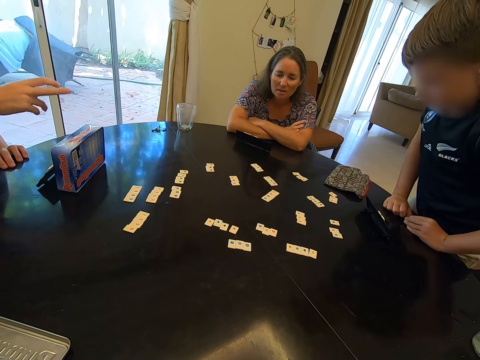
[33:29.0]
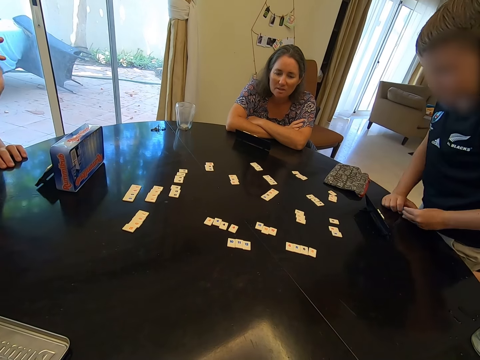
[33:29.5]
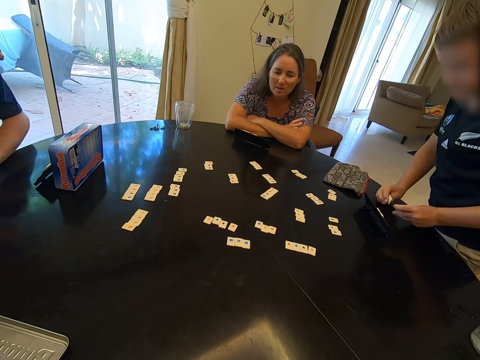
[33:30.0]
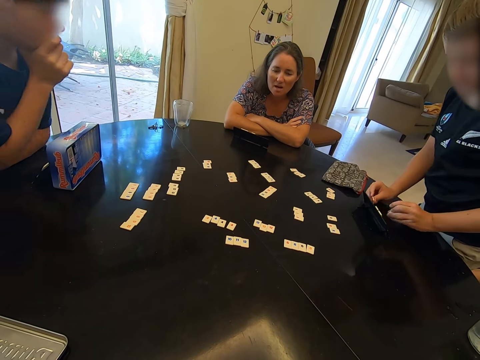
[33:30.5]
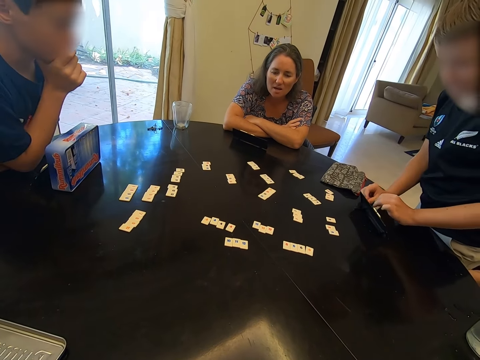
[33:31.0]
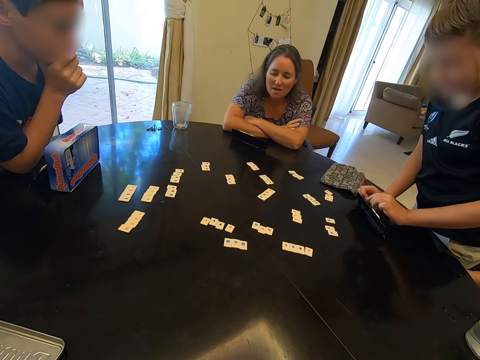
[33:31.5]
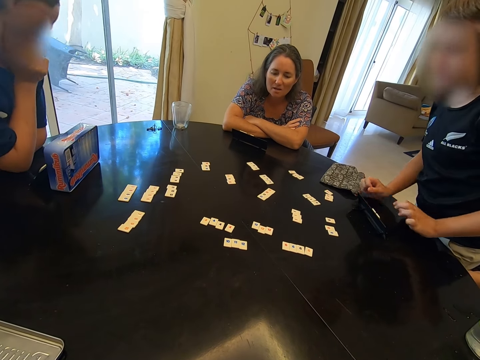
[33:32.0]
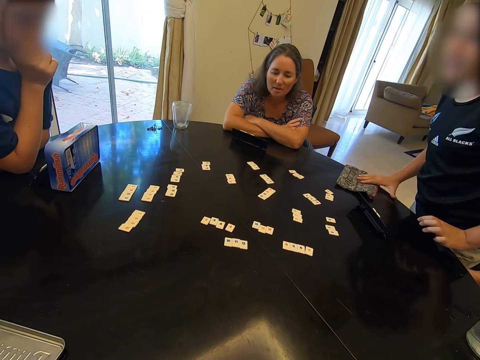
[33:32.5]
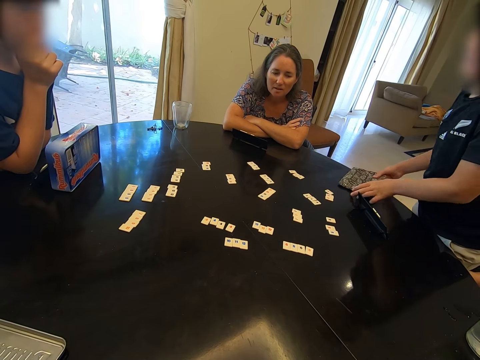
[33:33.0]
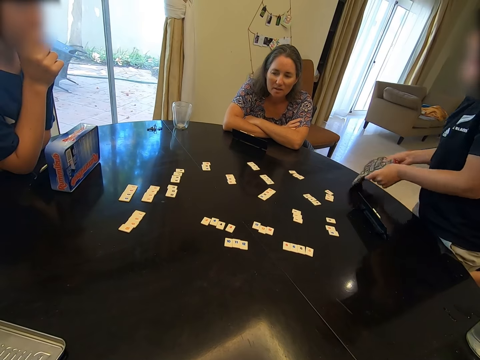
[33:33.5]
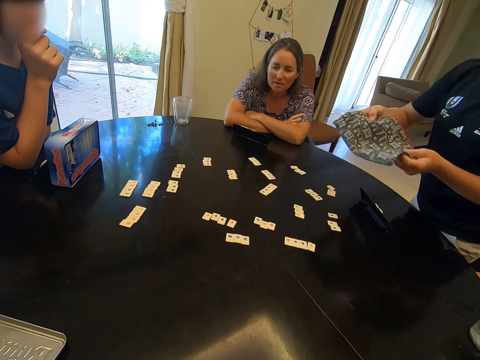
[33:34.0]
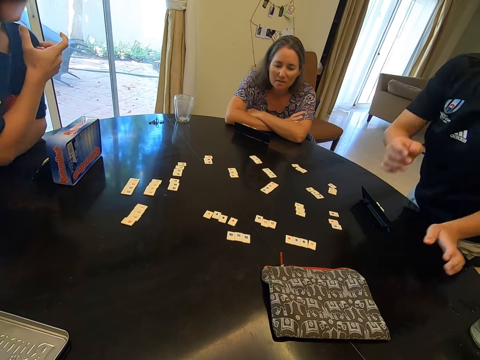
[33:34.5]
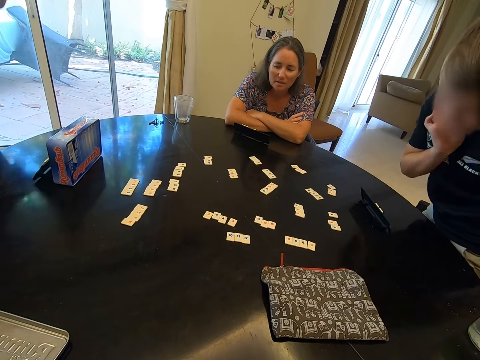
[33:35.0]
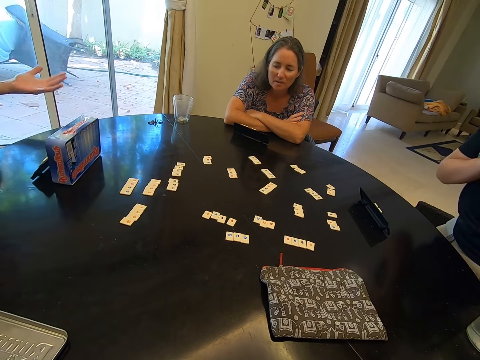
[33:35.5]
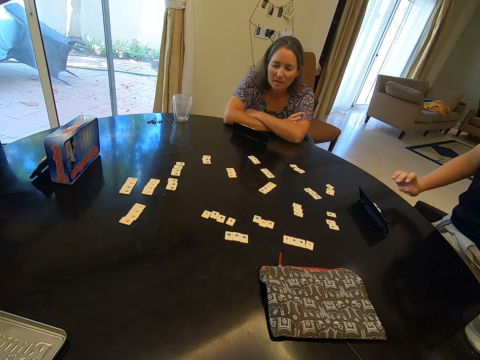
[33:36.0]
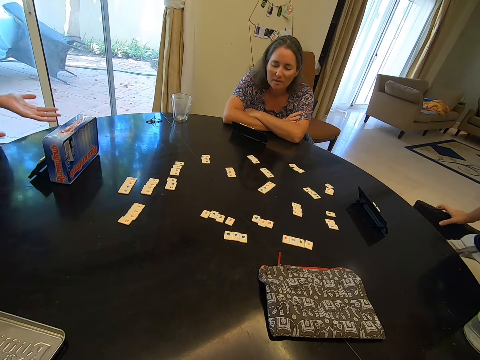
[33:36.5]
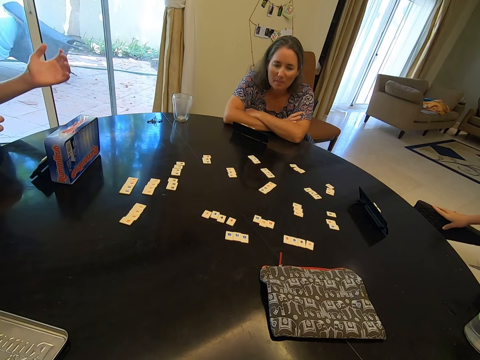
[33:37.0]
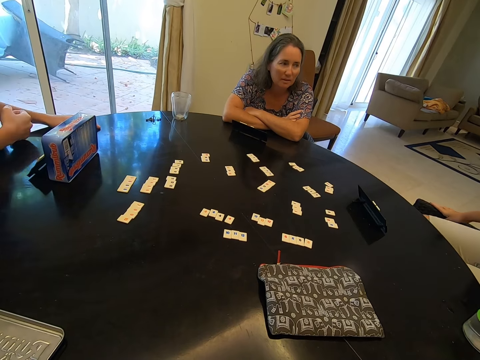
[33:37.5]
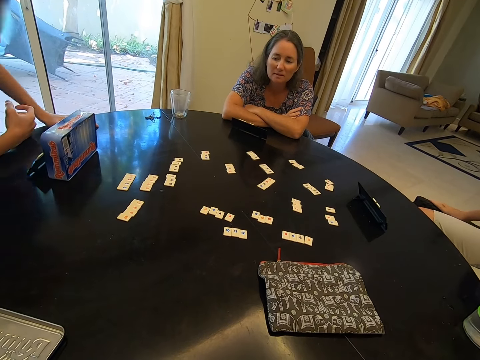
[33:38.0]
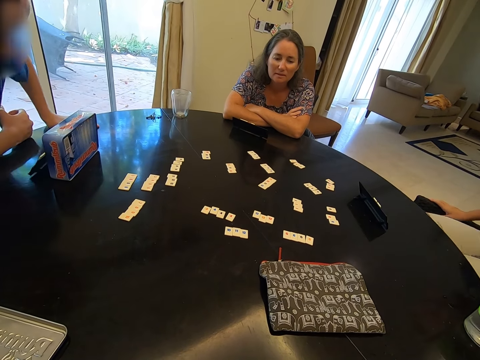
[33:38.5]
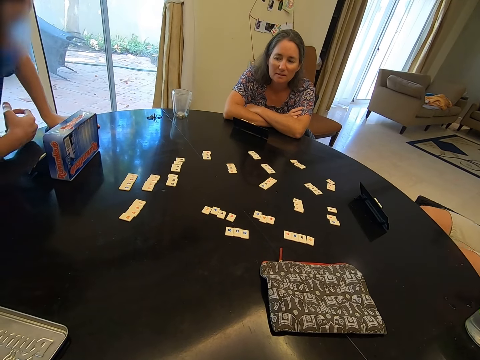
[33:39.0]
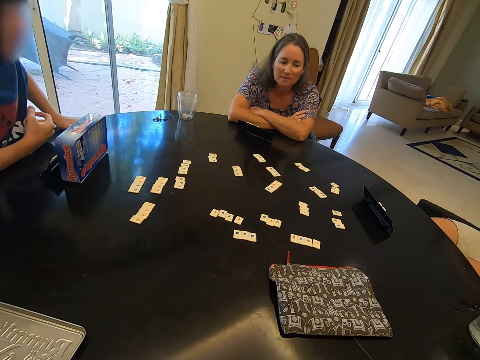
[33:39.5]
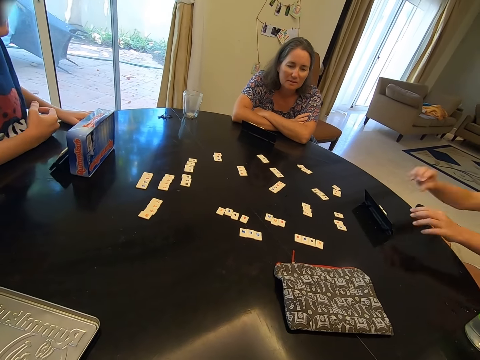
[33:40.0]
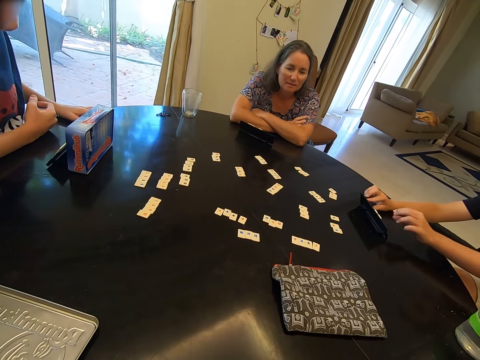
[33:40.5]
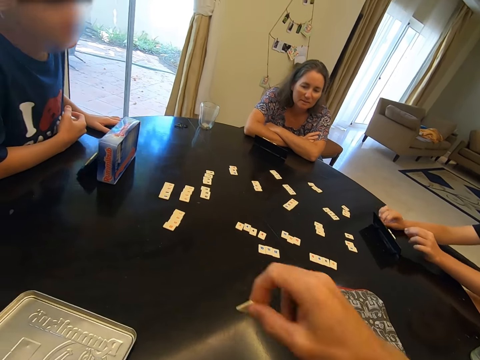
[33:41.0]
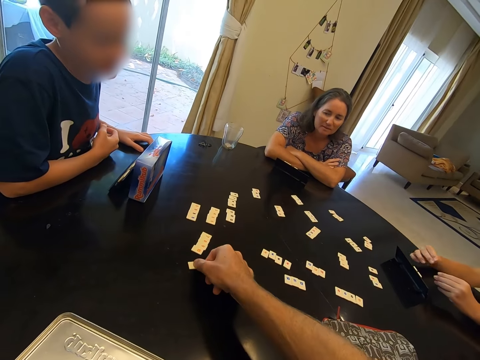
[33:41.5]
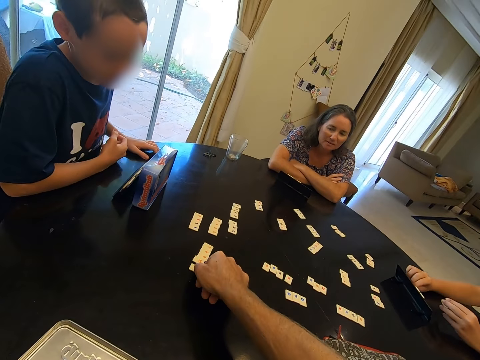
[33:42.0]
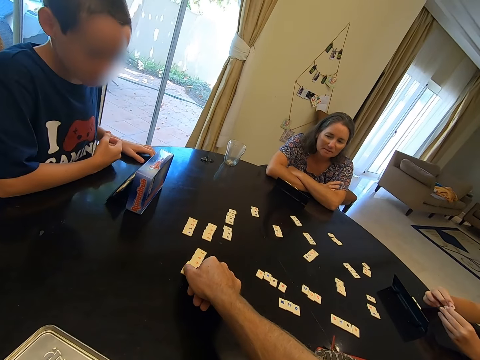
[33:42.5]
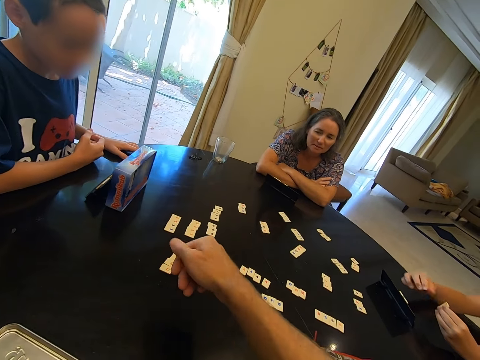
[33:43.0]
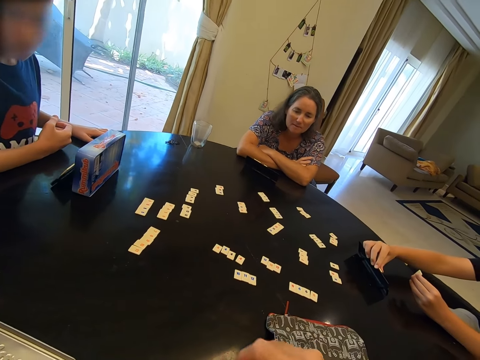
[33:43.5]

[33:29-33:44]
A child leans on the round table in a room. The child holds up a chin with a right hand. A boy talks to the child in a room. The boy picks up a scrabble tiles bag with both hands. The boy drops the scrabble tile bag on the table. The boy sits back on a chair. The child throws up a hand in the air in a room. The child talks to the boy in a room. The child holds on the round table in a room. The boy picks a scrabble tile from a scrabble tile rack. The camera wearer places a scrabble tile on the table.

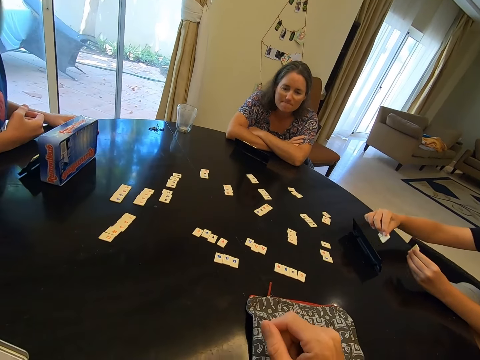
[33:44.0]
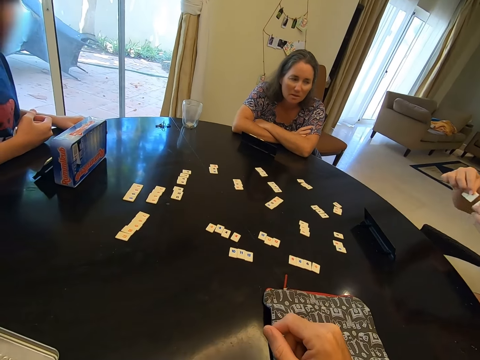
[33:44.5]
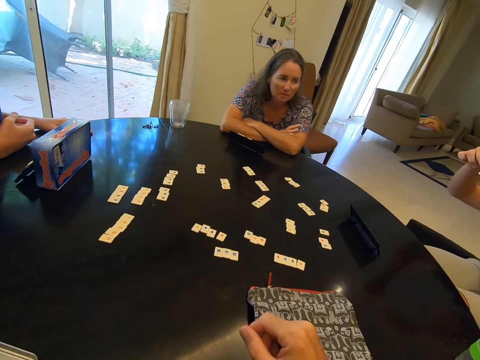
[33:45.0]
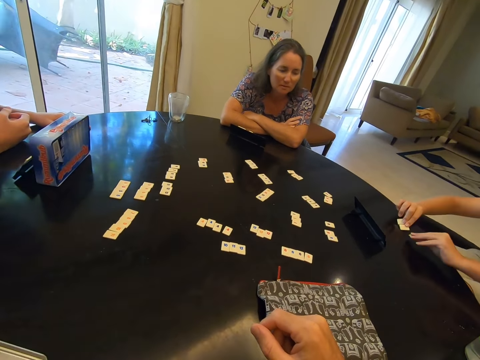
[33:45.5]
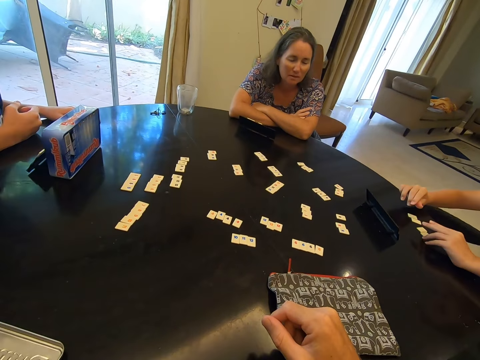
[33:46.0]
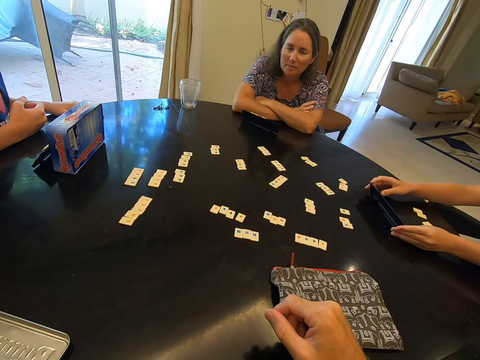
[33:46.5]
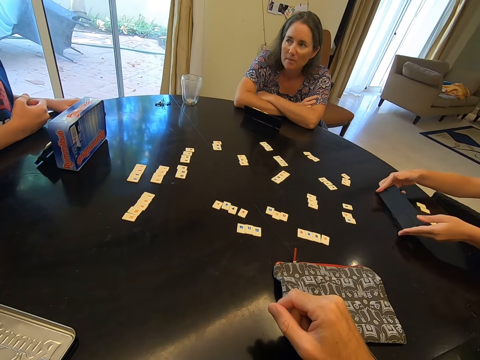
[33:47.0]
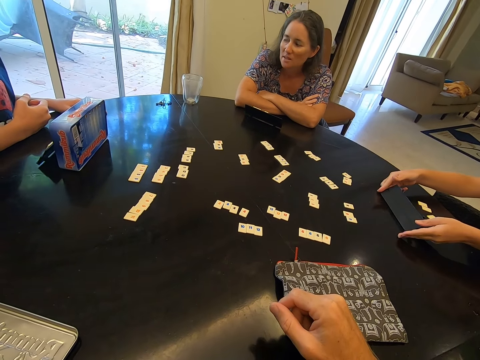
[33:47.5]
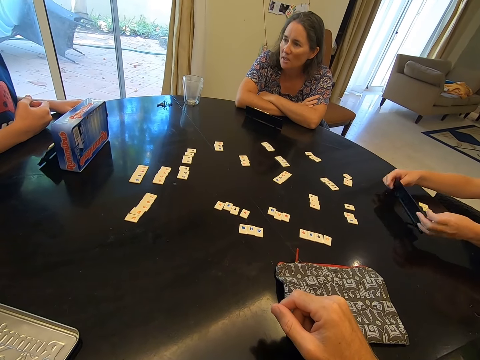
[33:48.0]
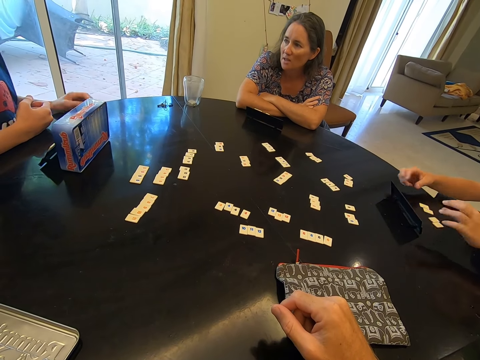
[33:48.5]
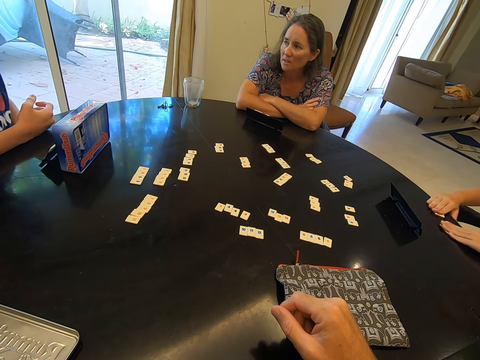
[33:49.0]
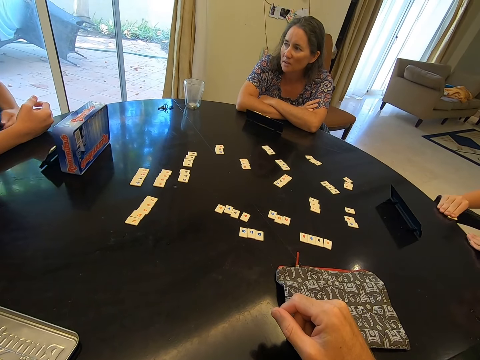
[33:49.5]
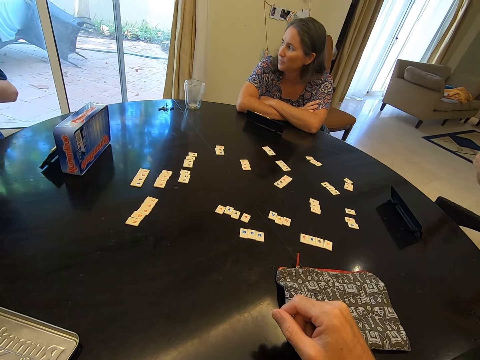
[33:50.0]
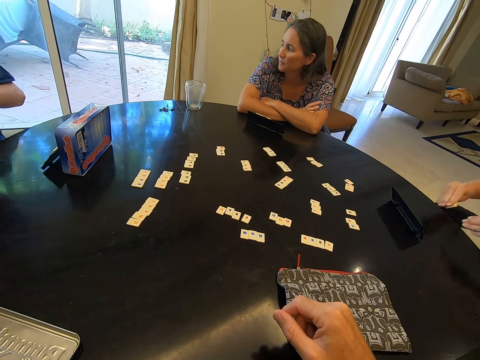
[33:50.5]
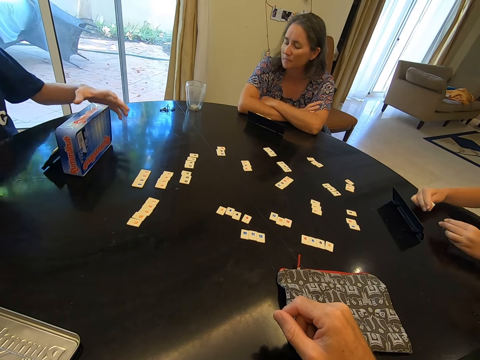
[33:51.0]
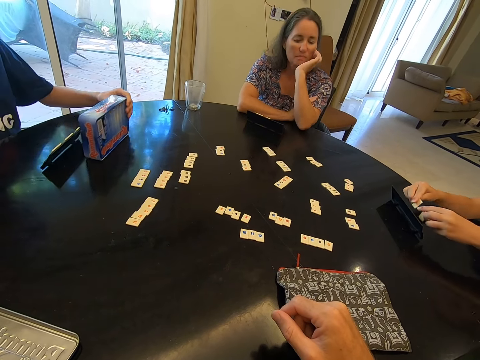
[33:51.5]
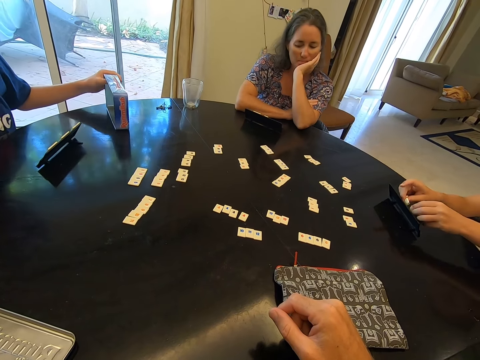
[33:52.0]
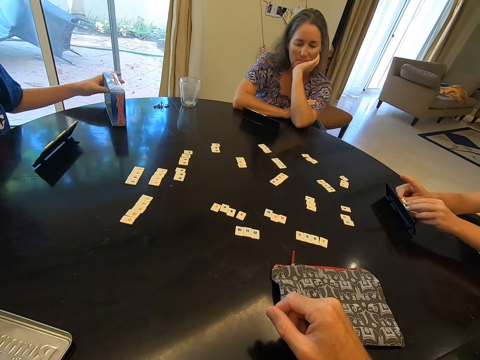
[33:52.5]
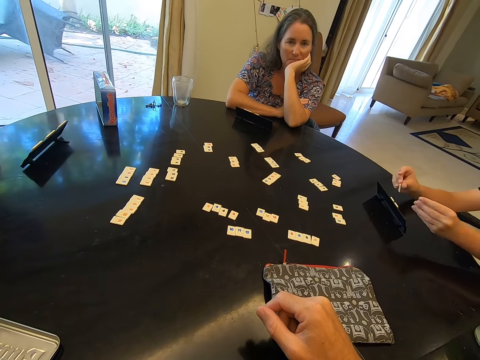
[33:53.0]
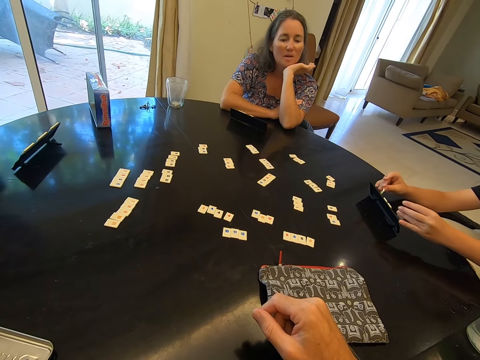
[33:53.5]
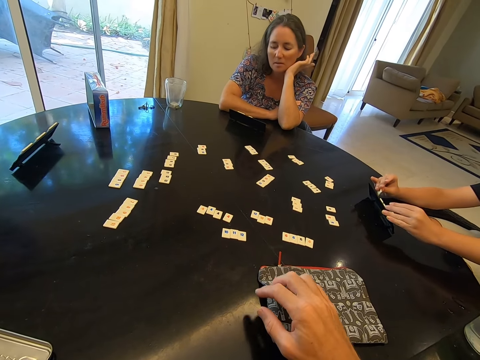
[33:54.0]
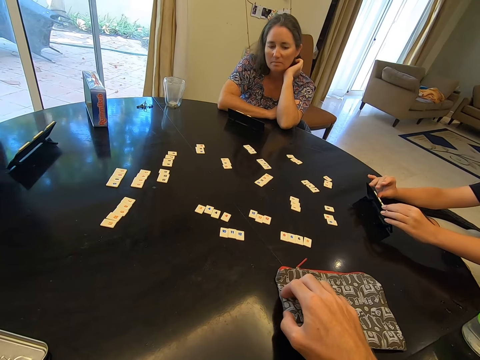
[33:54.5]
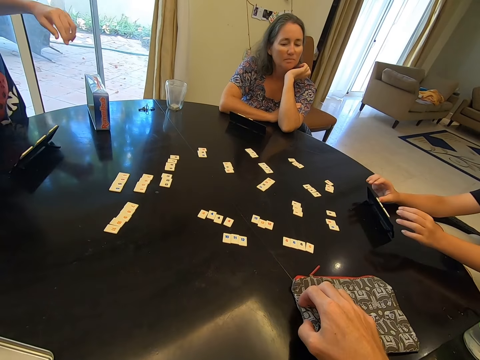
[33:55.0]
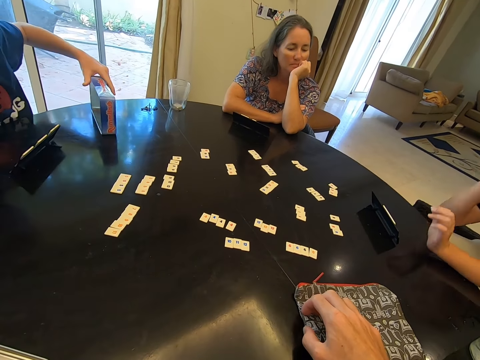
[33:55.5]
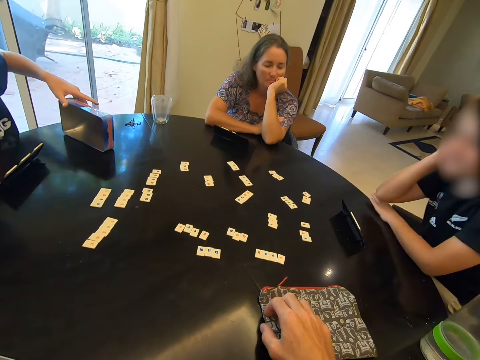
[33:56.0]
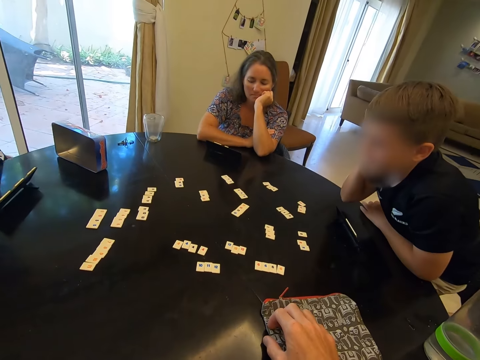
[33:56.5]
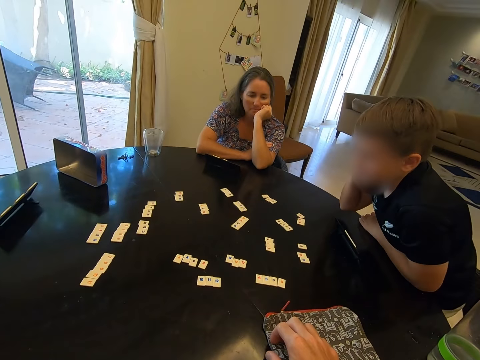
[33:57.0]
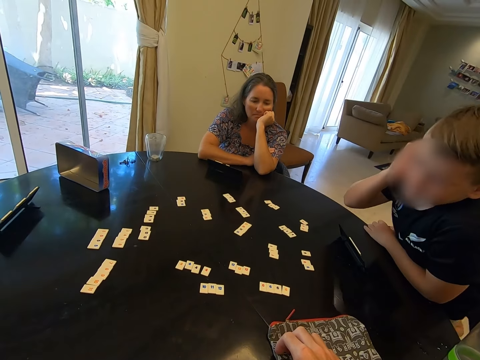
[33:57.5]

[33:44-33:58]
A child plays a rummy board card in a room. A boy drops the scrabble tiles on the table and flips the scrabble tile rack. The child holds a rummy board with both hands. The boy picks up scrabble tiles. Another boy moves a scrabble game box. The first boy places scrabble tiles. The camera wearer moves a scrabble tile bag. They hold a hand pouch with the right hand. The other boy moves the scrabble game box. The first boy touches his face. The child leans on the round table in a room.
